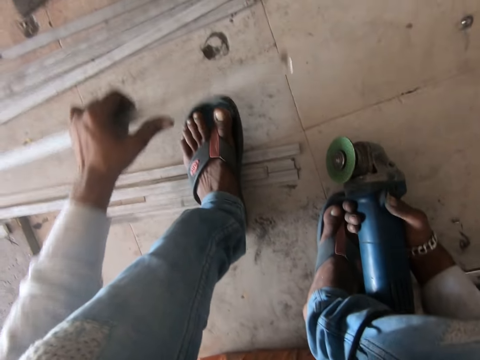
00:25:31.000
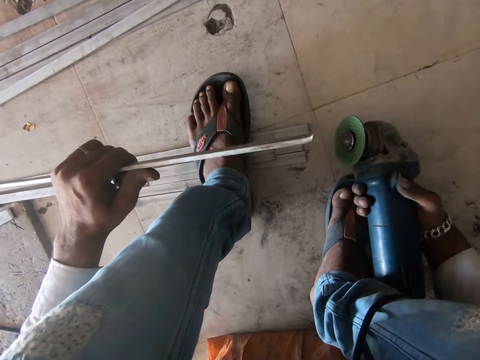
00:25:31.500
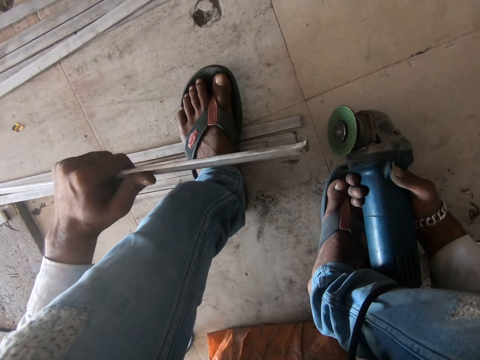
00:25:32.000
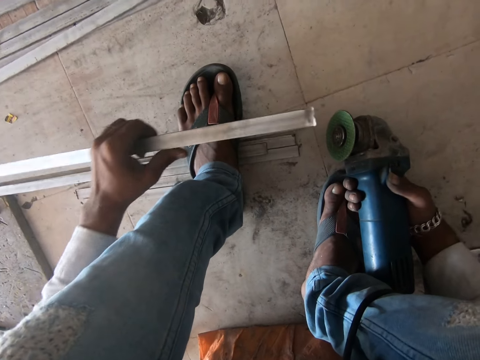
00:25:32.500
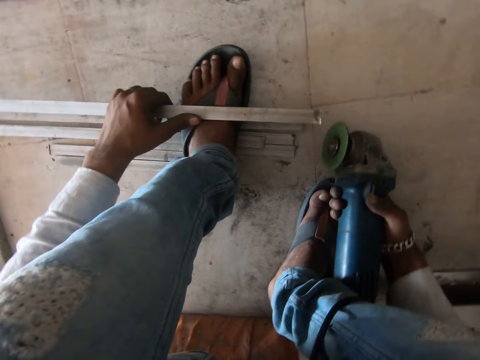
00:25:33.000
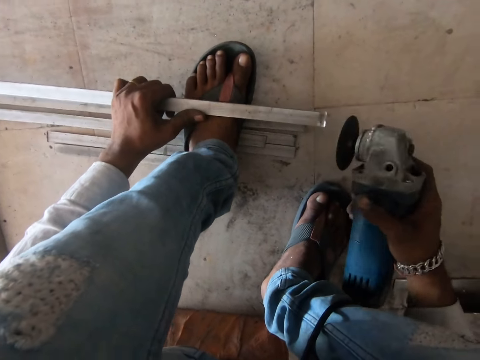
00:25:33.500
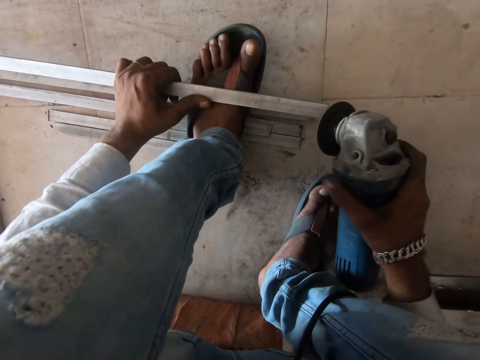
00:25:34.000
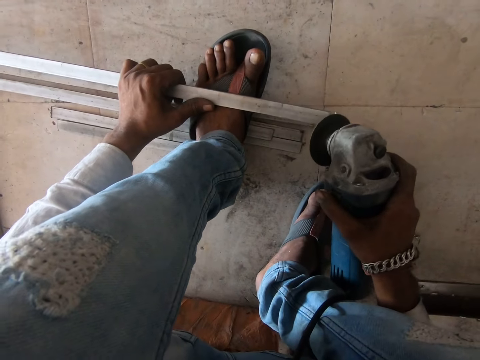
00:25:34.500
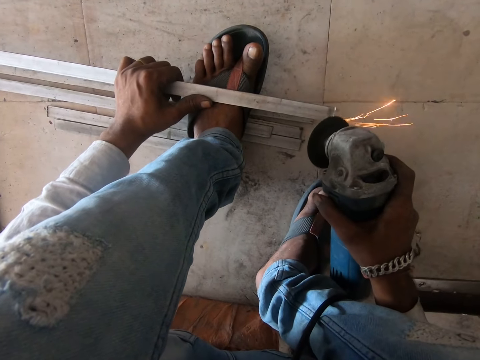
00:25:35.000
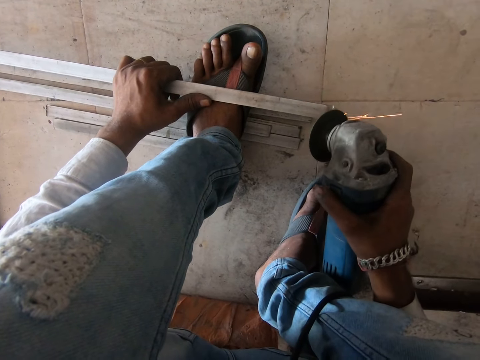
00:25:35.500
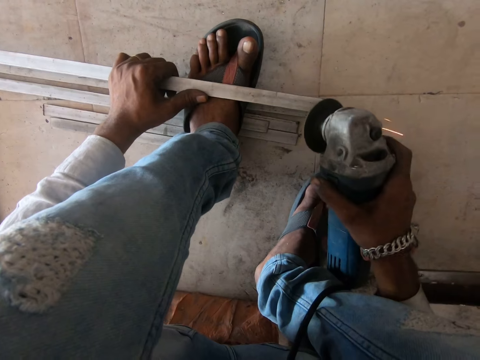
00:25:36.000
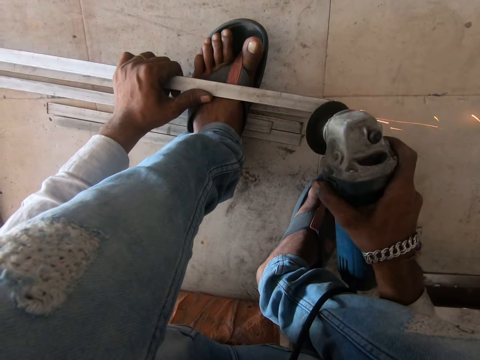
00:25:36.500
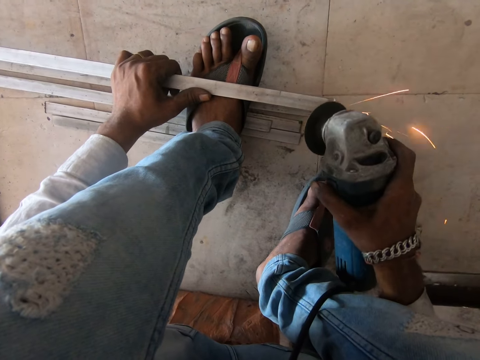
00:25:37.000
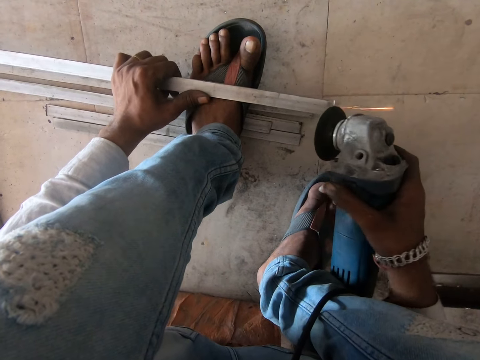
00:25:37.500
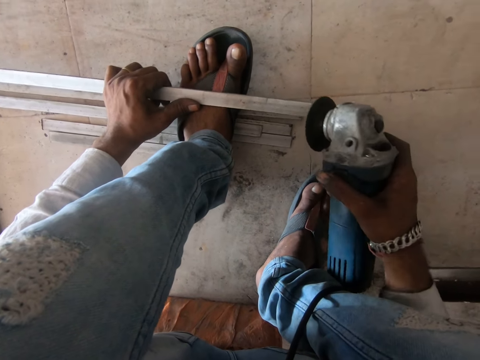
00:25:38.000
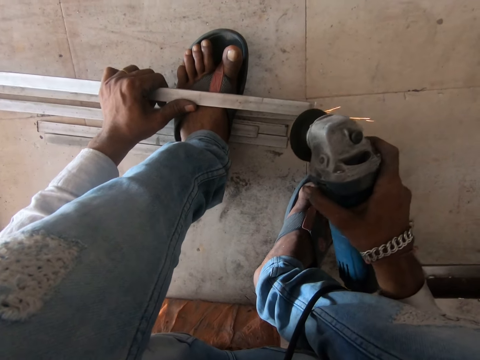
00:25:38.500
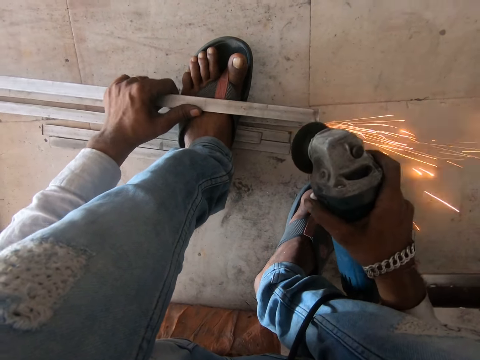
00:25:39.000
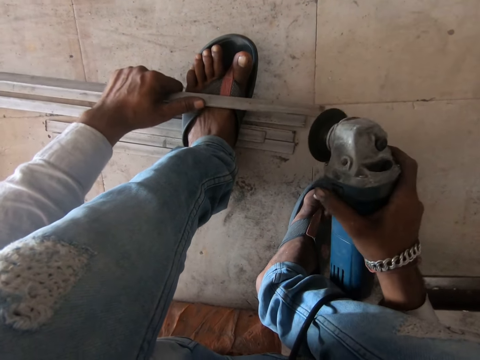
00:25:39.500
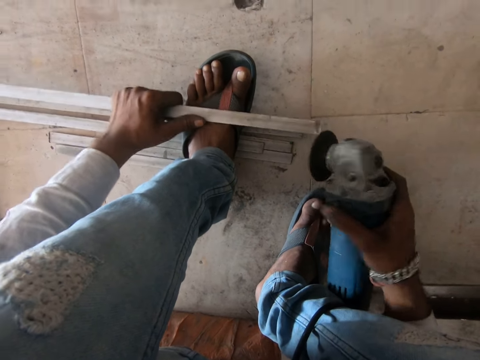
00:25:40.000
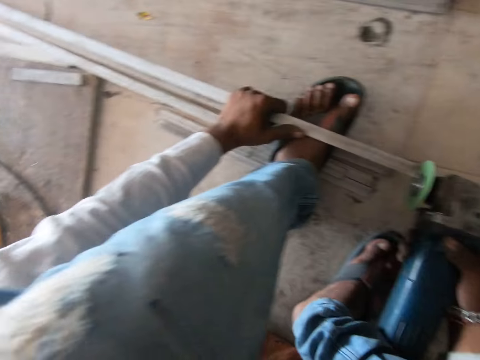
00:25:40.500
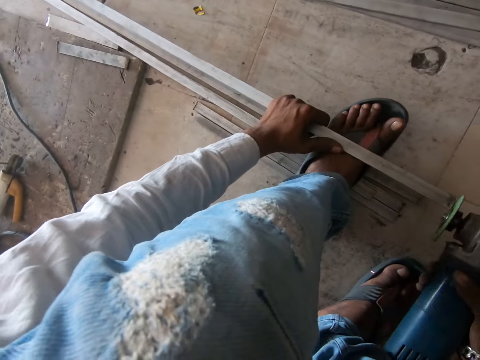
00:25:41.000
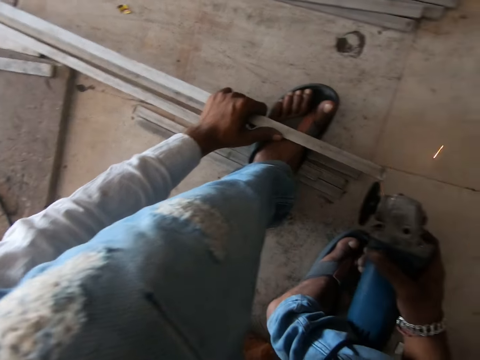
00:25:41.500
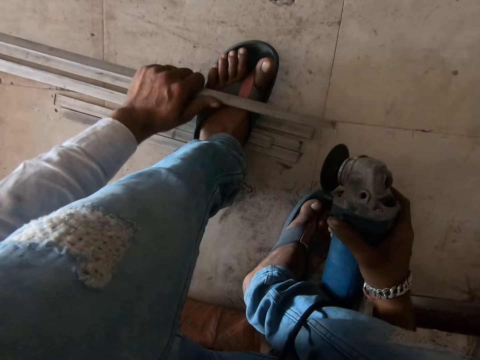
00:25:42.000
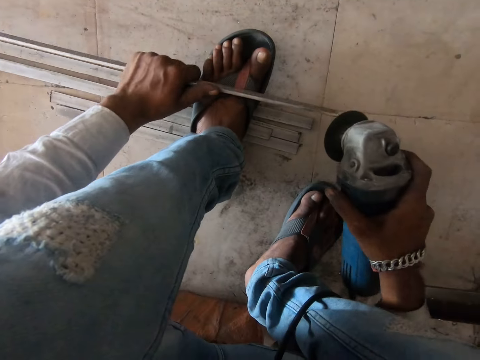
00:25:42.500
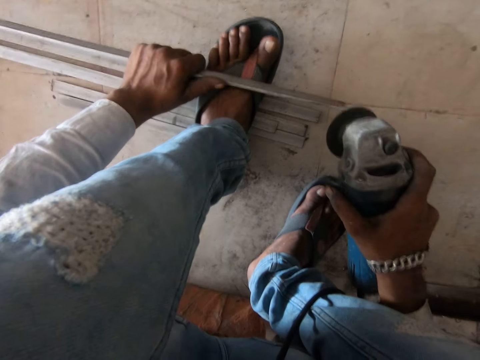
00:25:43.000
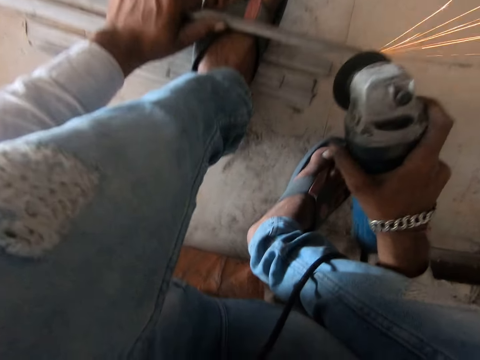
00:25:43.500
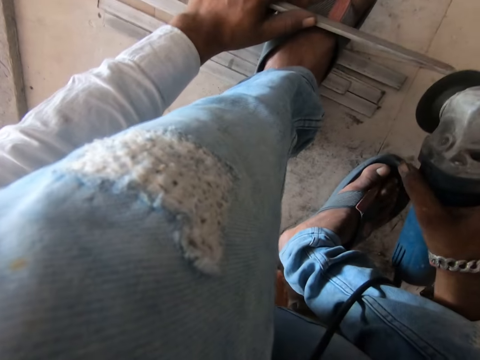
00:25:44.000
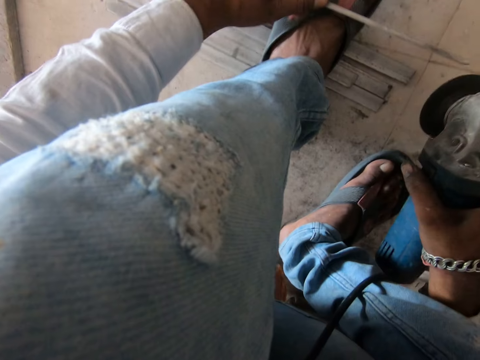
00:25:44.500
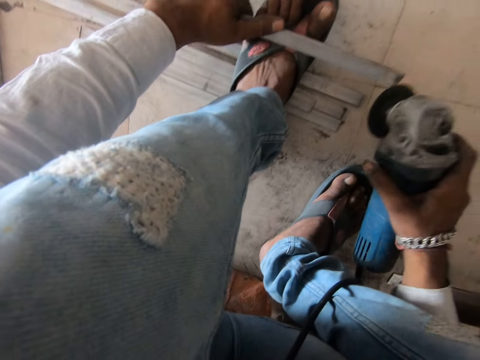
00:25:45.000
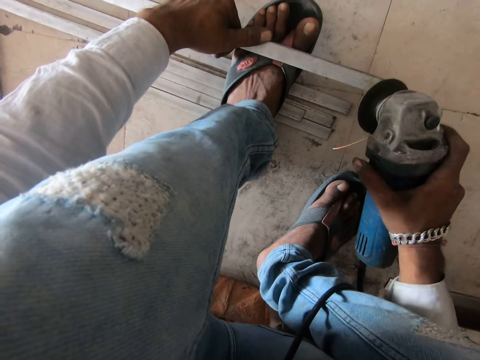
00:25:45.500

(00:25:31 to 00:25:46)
The camera wearer places the metal bar on the foot. They grind the metal bar. They polish the metal bar. They rotate the metal bar. They polish the metal bar. They flip the metal bar. They polish the metal bar.

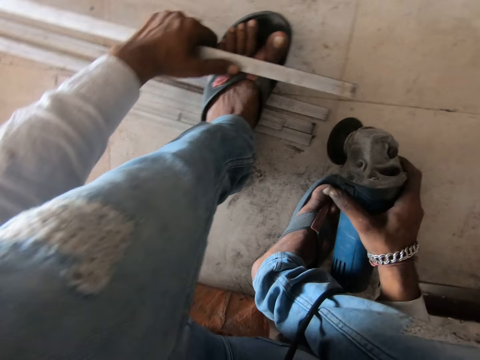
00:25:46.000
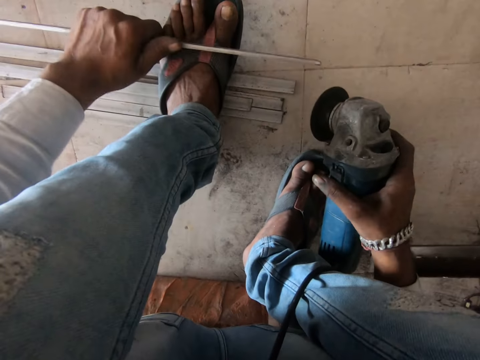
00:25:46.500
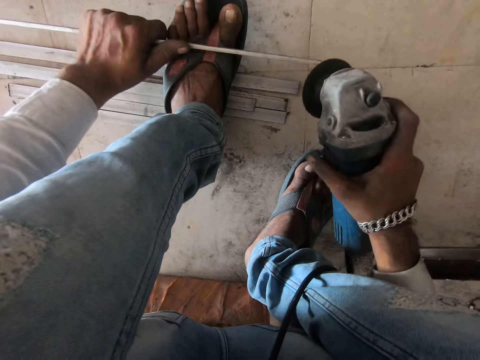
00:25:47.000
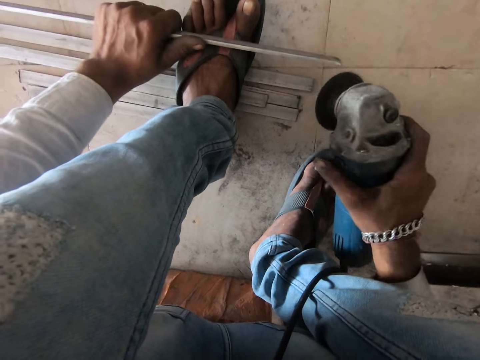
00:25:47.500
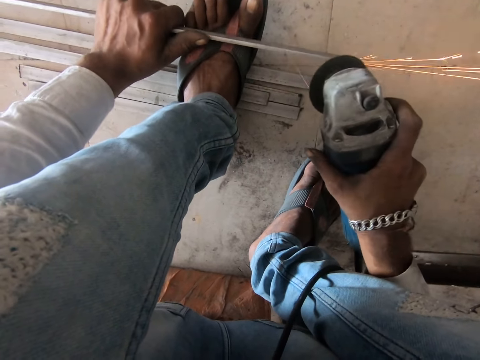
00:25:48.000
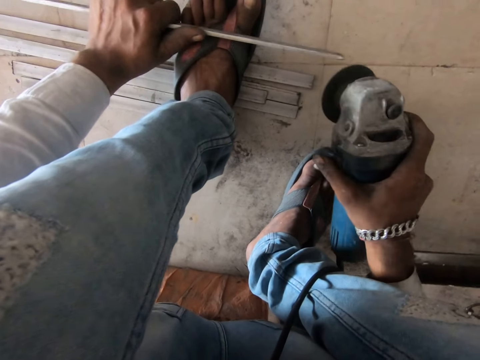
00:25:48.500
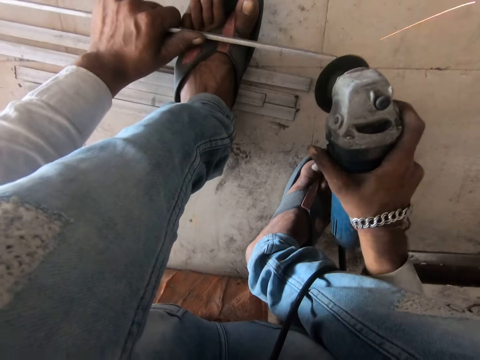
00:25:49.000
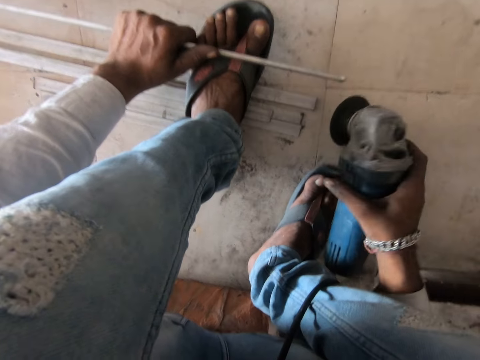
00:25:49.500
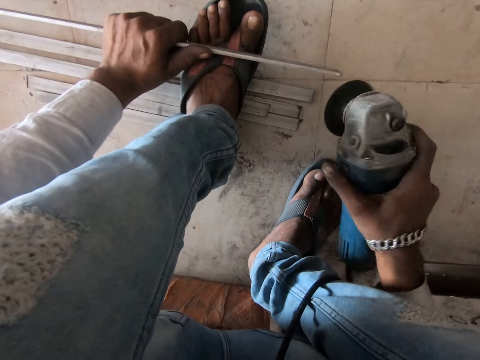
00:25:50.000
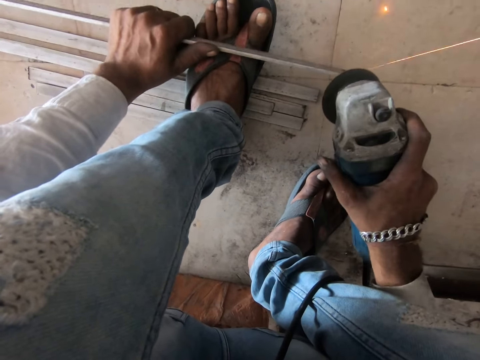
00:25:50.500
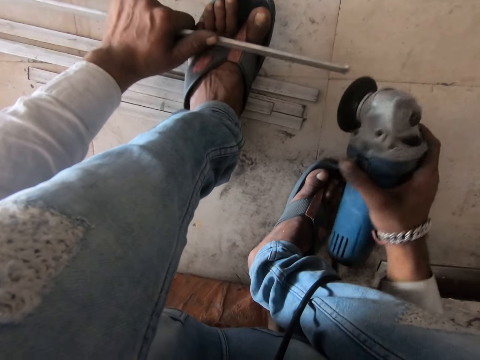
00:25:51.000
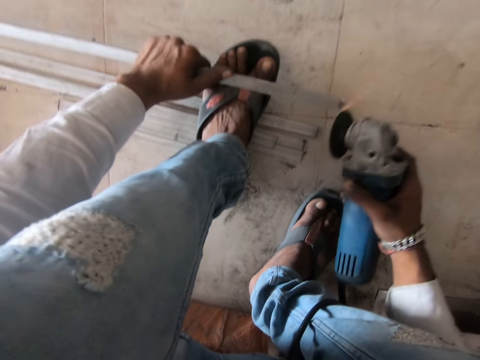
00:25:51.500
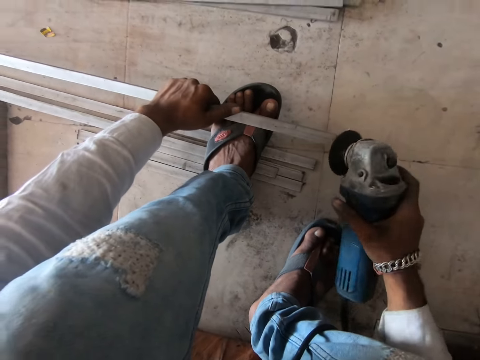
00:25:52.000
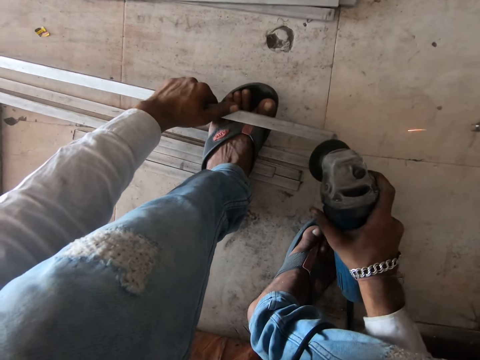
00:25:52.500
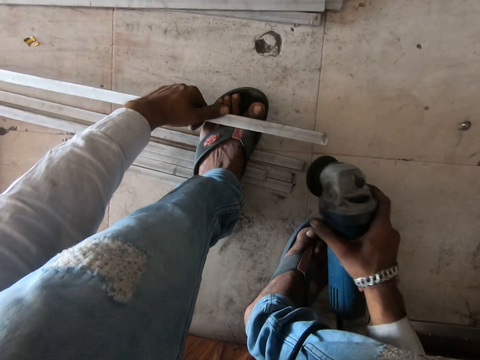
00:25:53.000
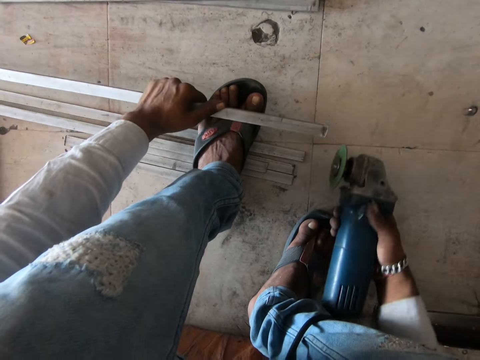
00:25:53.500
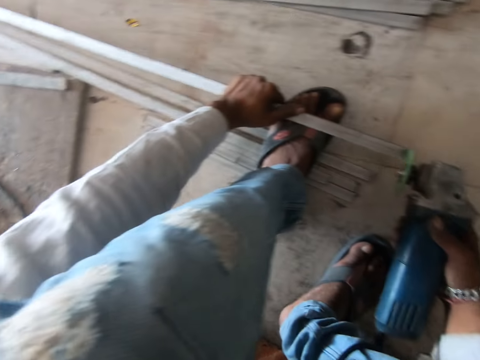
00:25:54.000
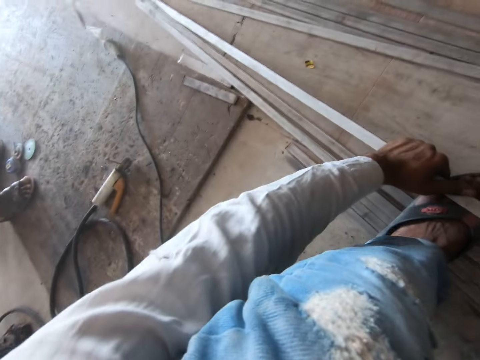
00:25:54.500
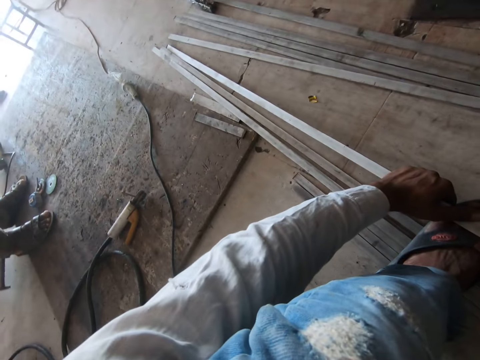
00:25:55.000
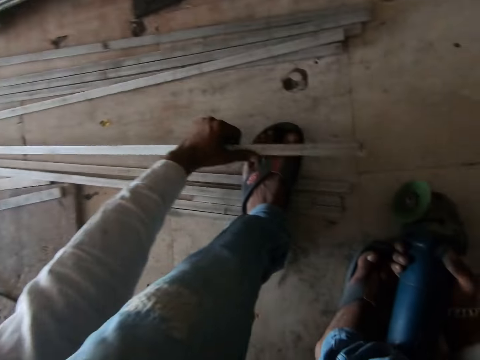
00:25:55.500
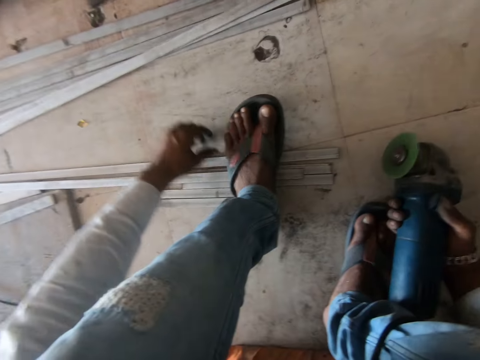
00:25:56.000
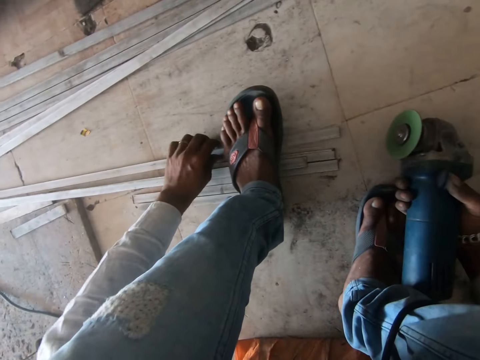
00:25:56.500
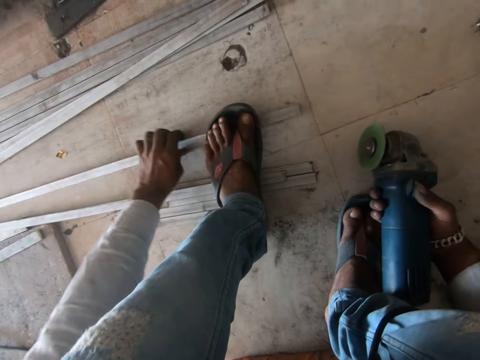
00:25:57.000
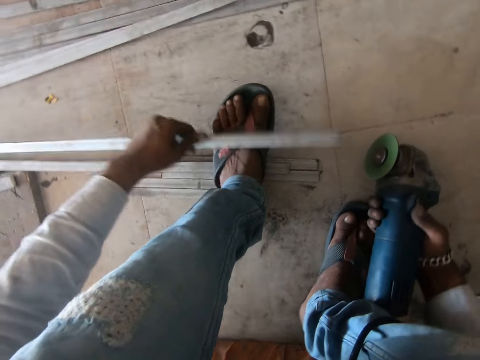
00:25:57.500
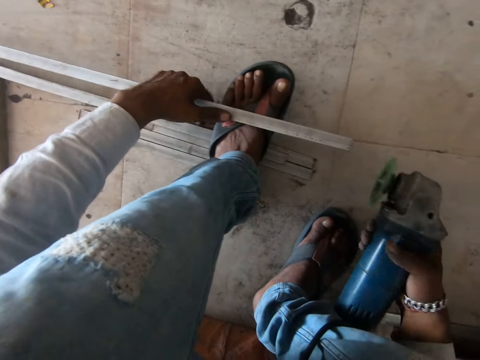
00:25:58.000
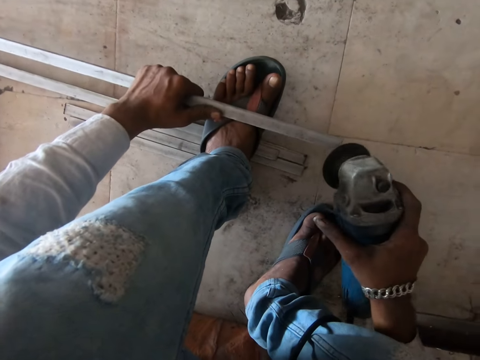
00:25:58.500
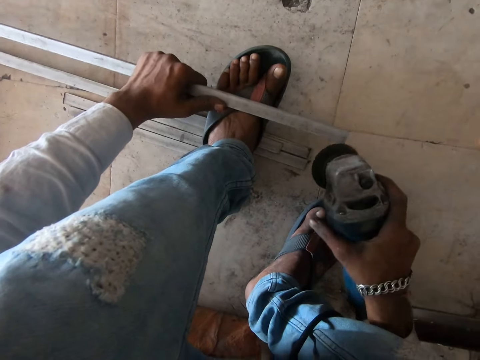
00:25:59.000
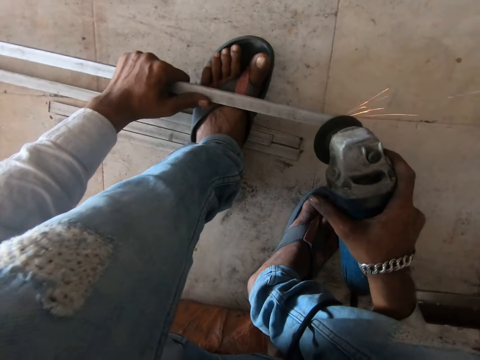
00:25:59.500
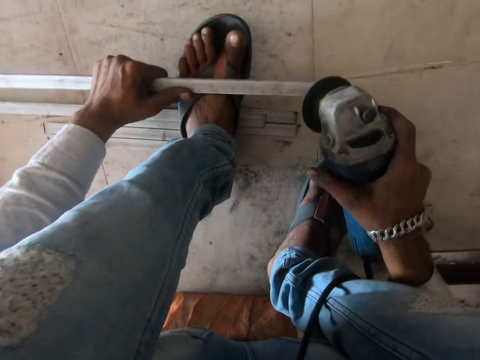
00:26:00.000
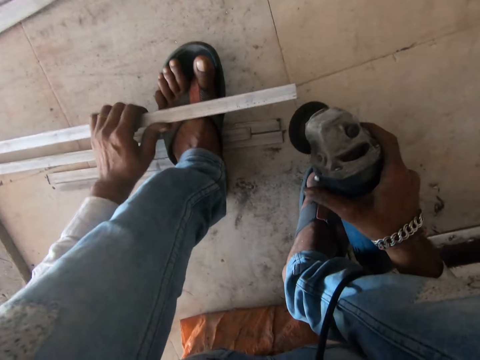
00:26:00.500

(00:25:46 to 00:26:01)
The camera wearer flips the metal bar. They polish the metal bar. They drop the metal bar on the floor. They pick up the metal bar. They place the metal bar on the foot. They grind the metal bar. They polish the metal bar.
